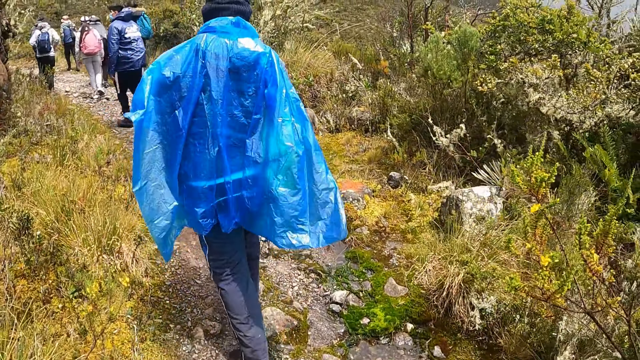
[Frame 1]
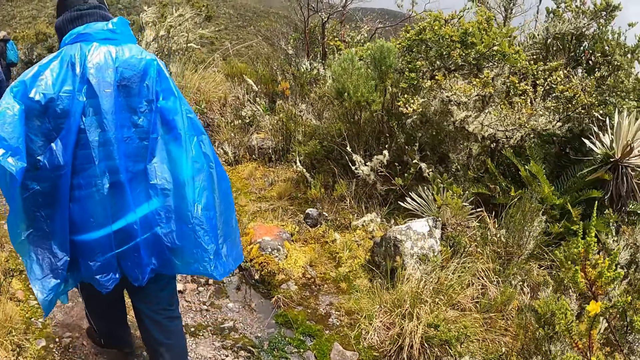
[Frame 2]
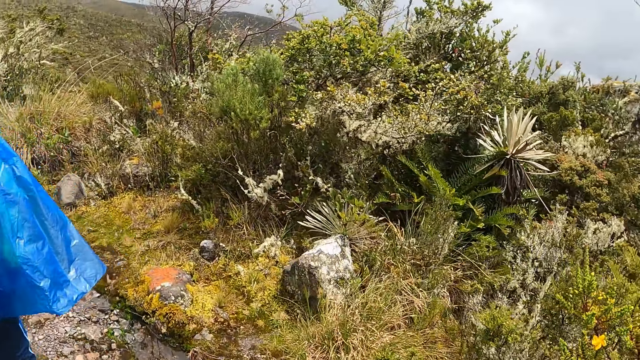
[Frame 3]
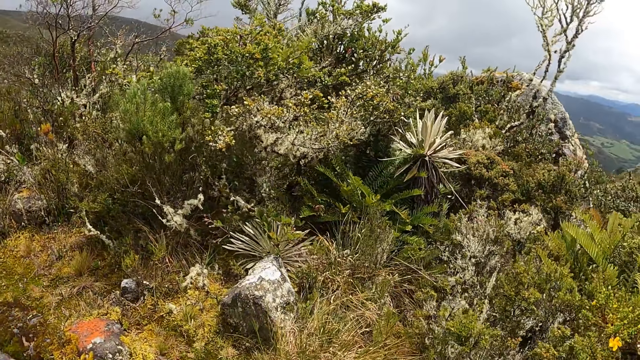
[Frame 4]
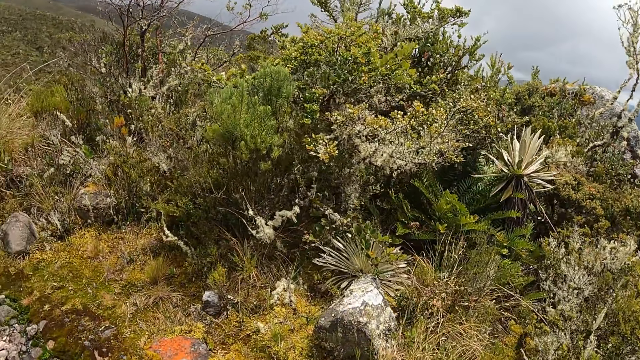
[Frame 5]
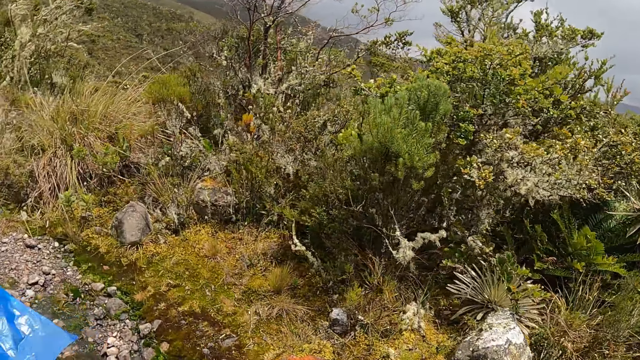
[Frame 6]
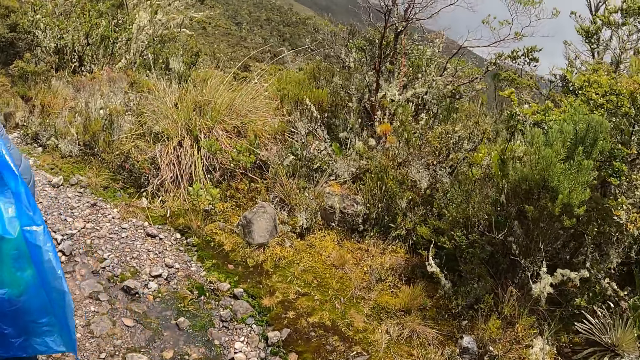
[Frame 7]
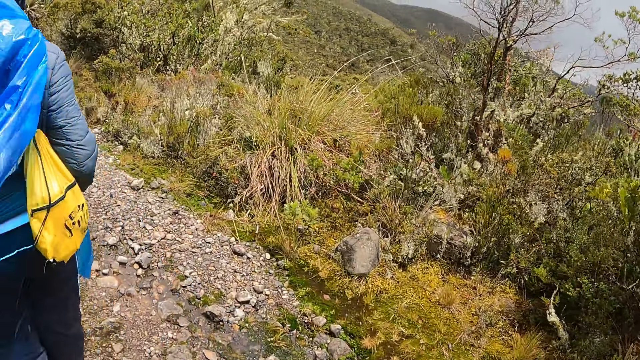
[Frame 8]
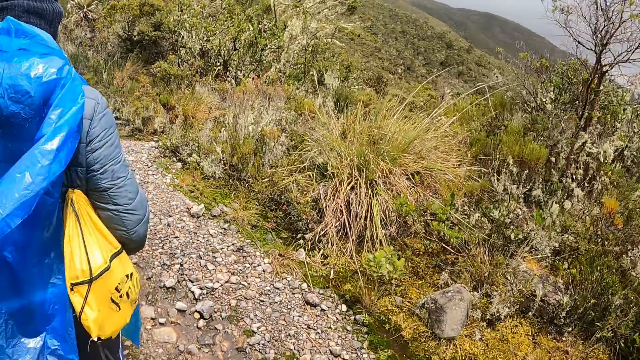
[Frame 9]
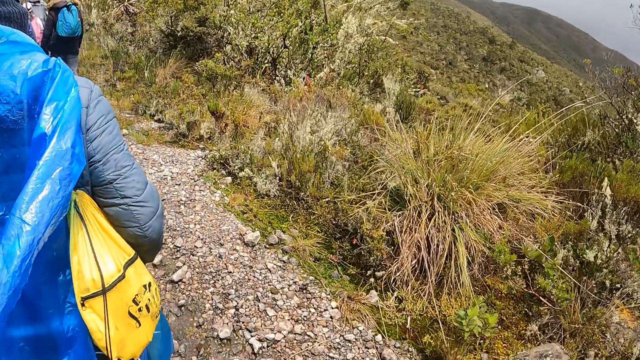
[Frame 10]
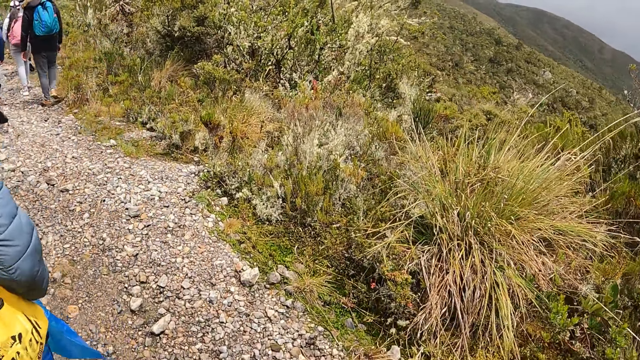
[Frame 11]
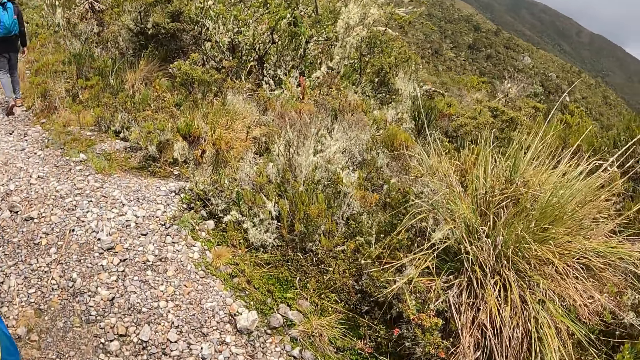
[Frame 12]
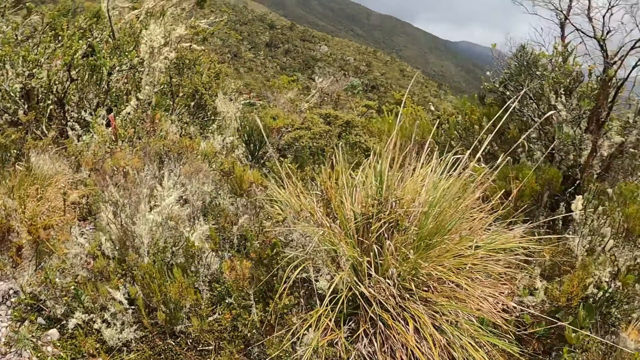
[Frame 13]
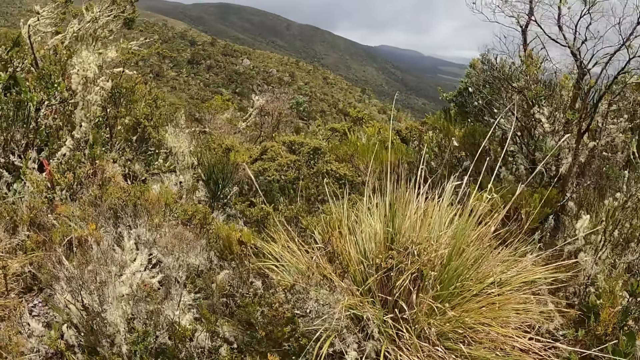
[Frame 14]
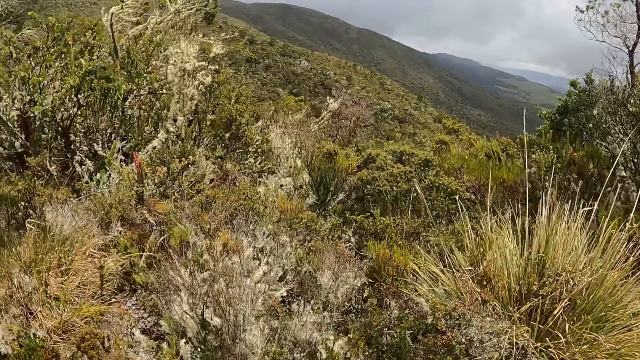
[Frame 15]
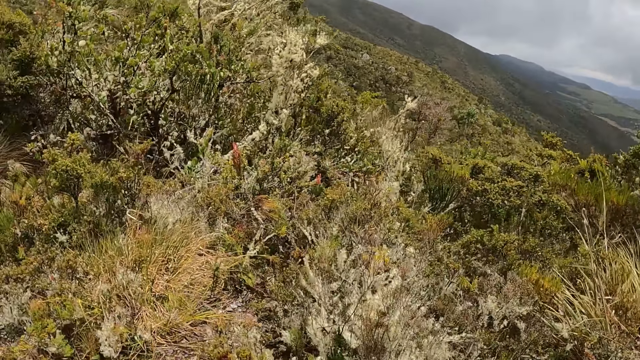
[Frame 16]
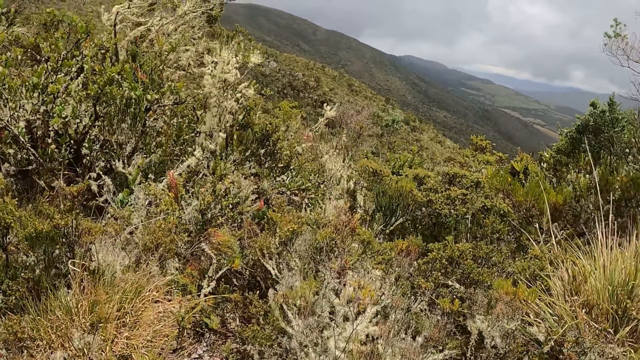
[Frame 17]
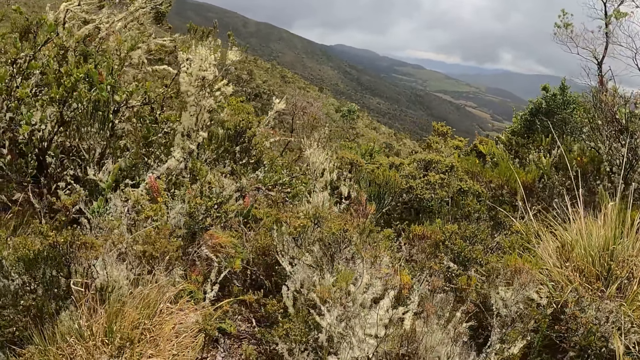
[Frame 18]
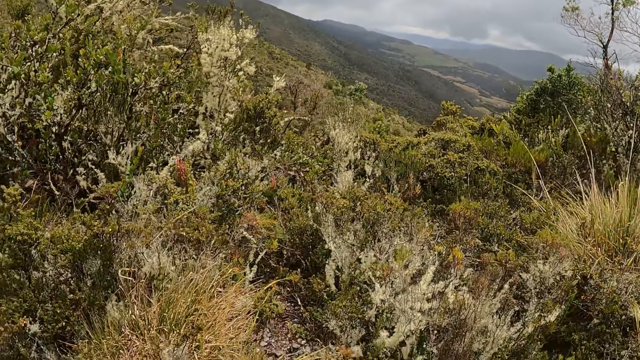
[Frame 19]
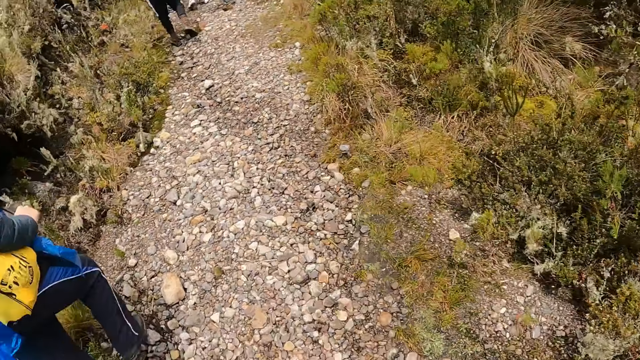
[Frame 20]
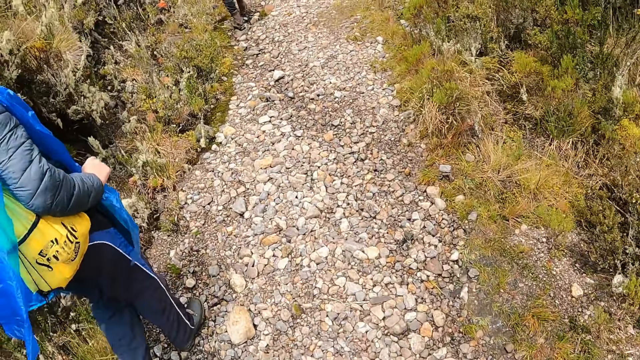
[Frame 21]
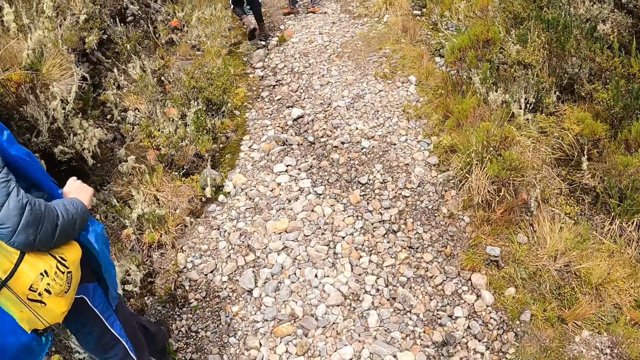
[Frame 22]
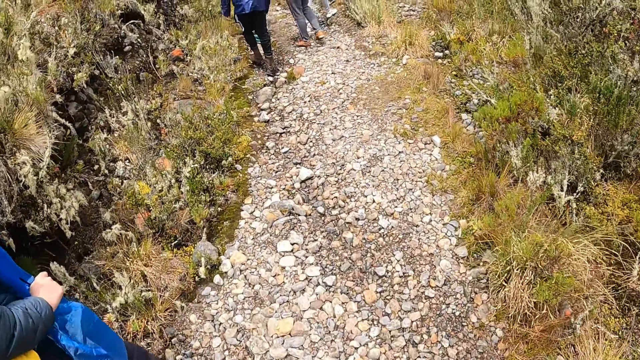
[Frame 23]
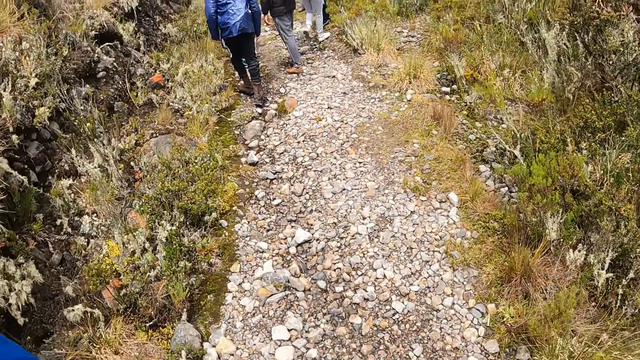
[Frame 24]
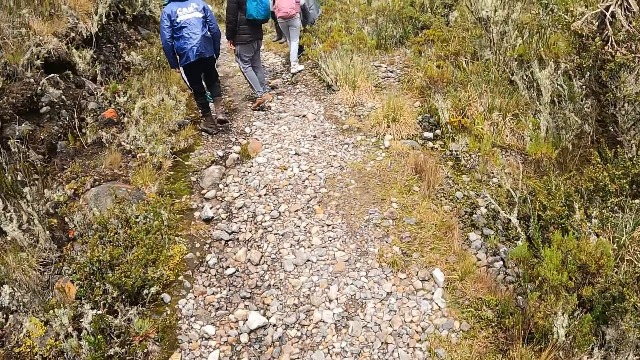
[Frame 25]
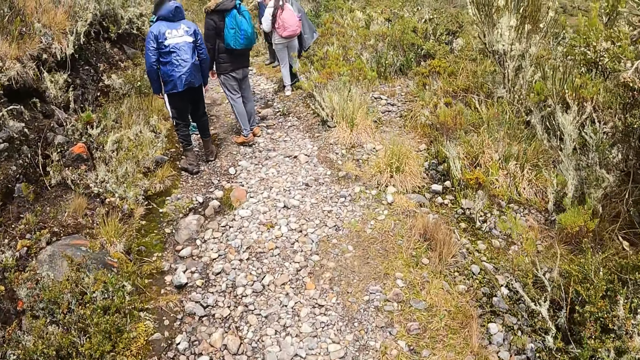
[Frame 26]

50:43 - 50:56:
The camera wearer looks around the thicket. They follow a man. They look around the thicket. They follow the man.

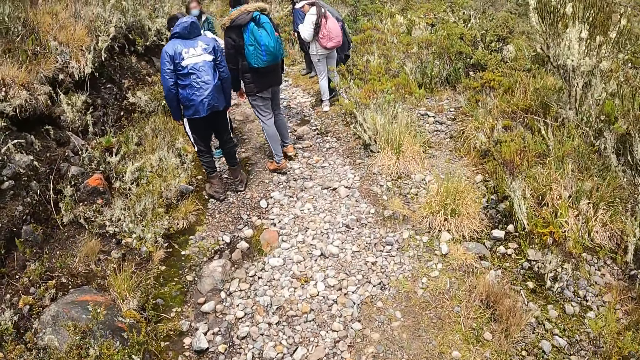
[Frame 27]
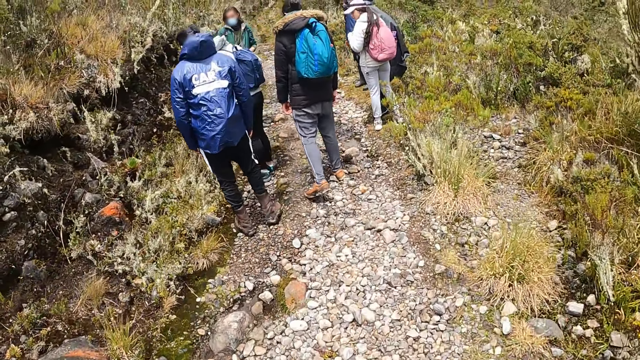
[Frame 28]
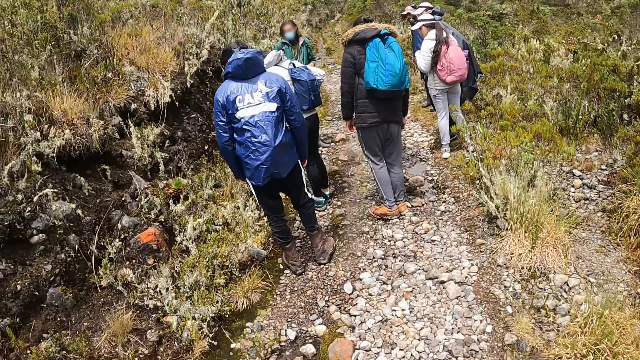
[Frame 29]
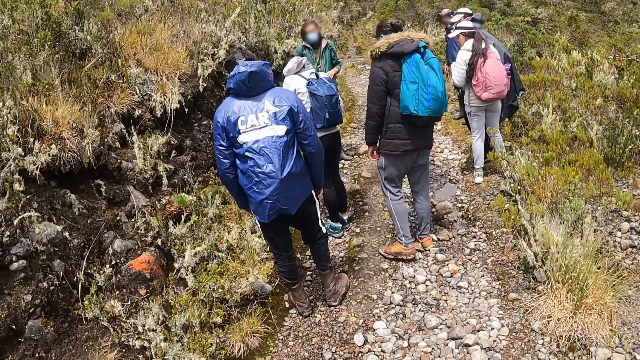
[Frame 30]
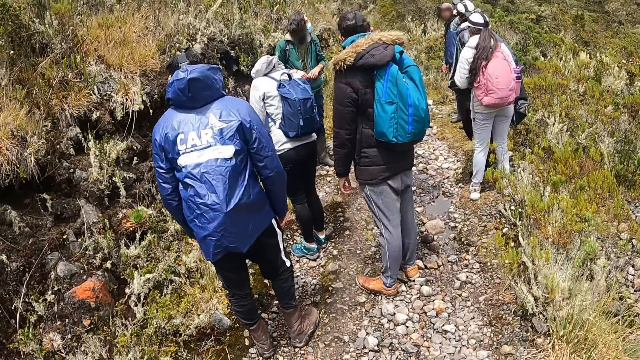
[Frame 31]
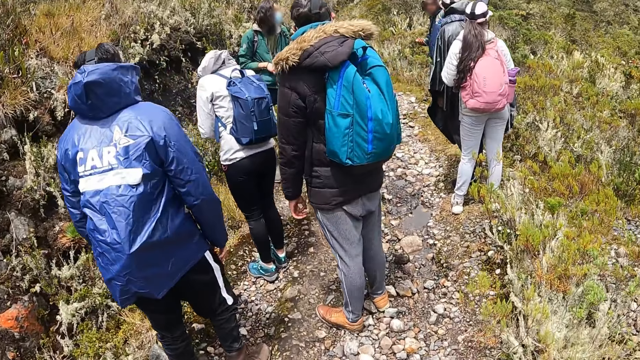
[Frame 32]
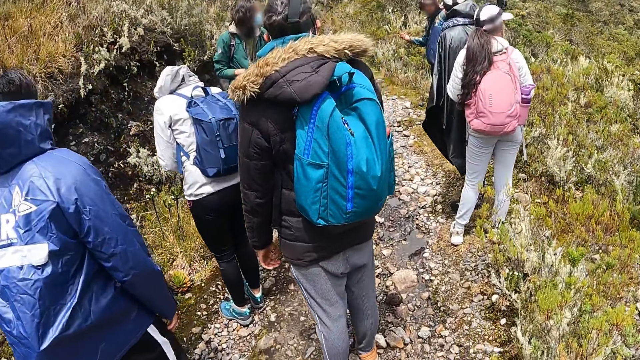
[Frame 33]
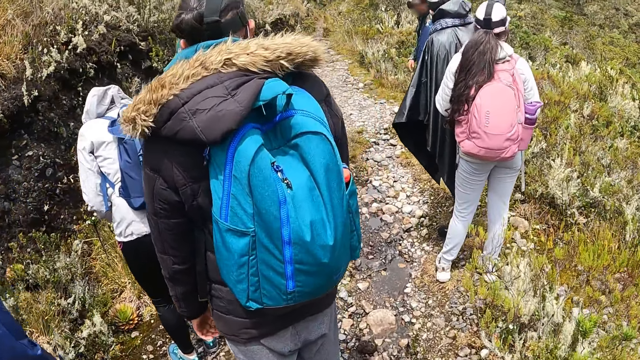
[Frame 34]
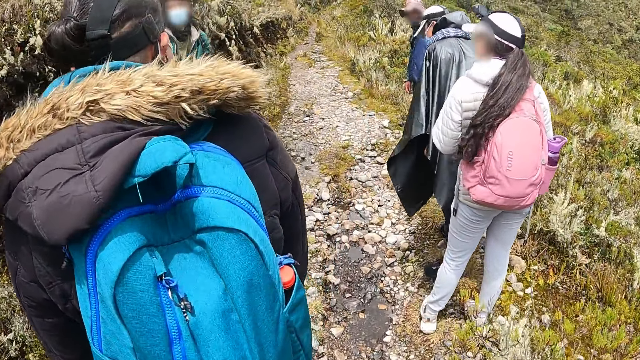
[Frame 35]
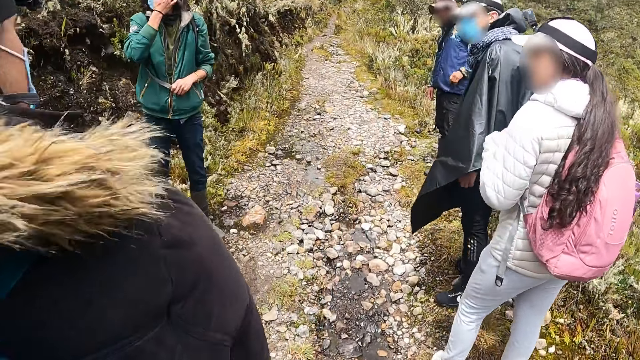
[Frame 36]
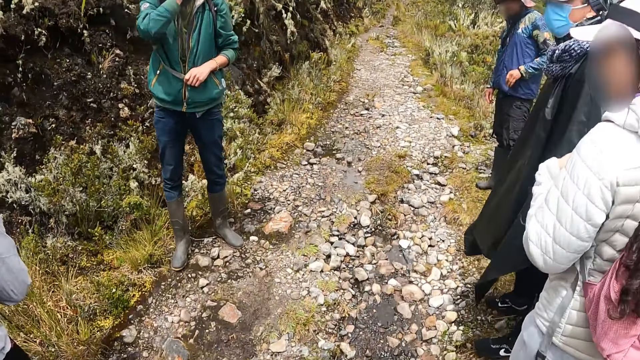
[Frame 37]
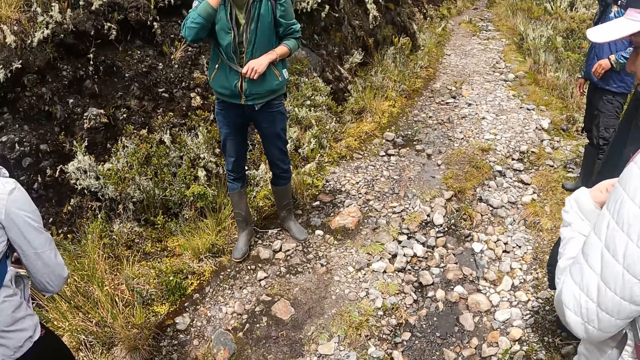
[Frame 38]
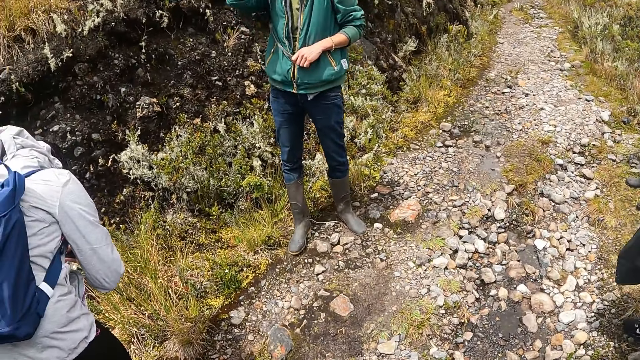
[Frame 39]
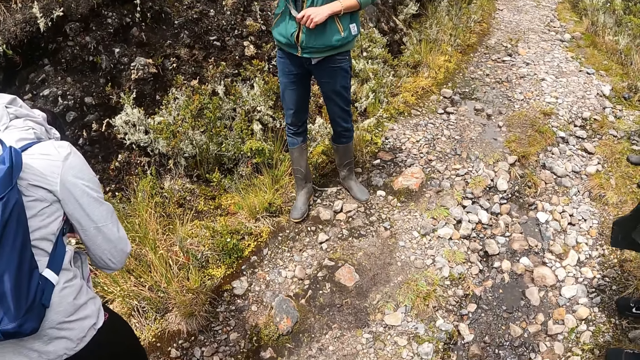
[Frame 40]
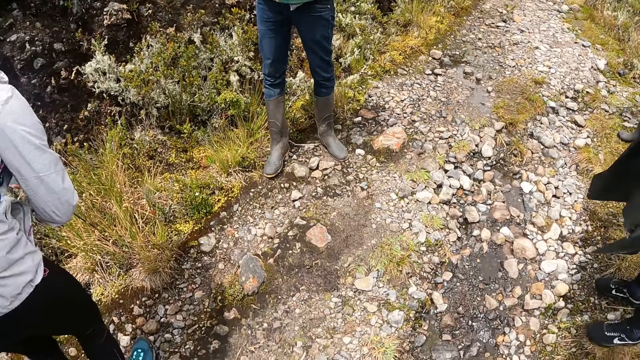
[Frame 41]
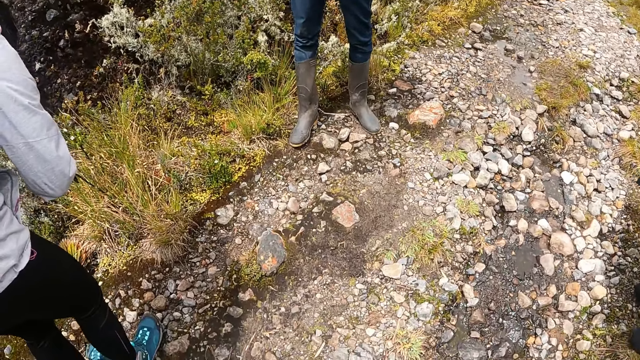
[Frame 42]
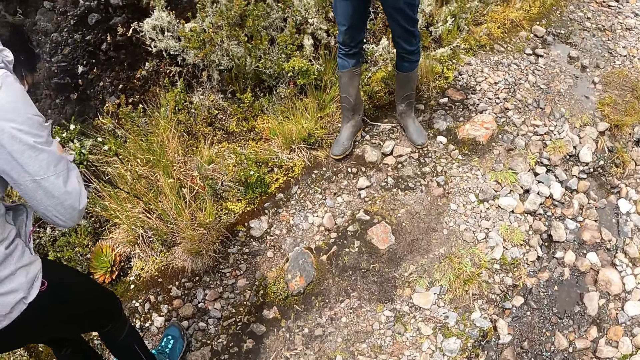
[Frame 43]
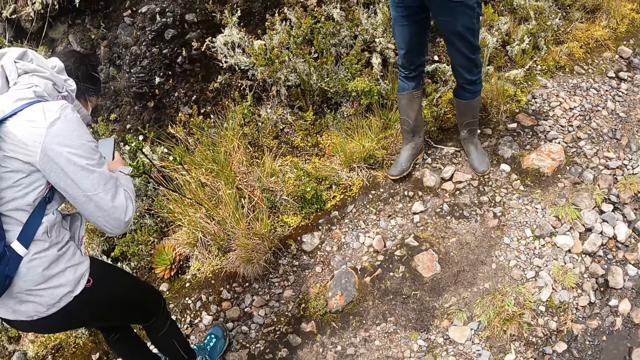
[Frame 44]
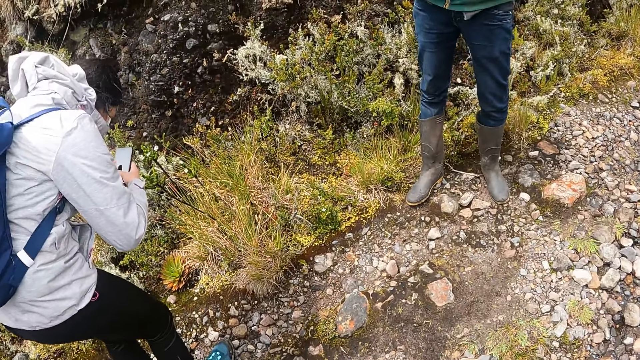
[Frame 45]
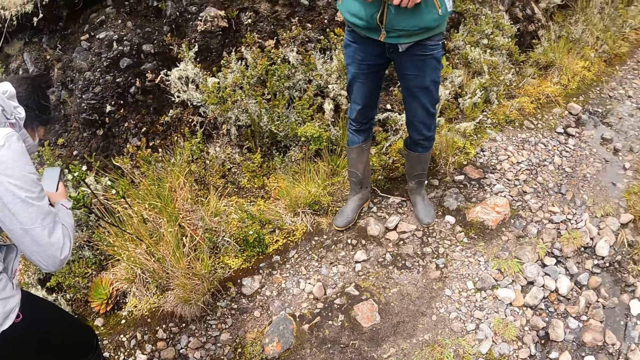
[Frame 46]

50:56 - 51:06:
The camera wearer stares at the crowd. They stare at a man.
